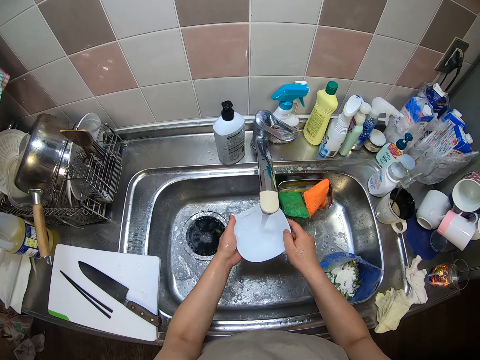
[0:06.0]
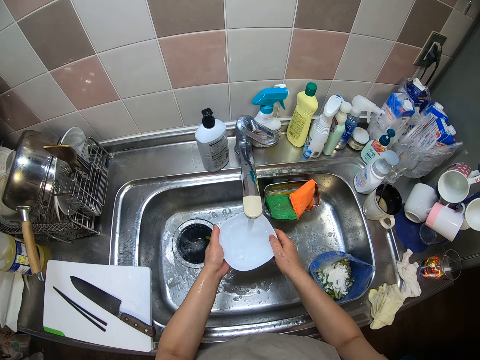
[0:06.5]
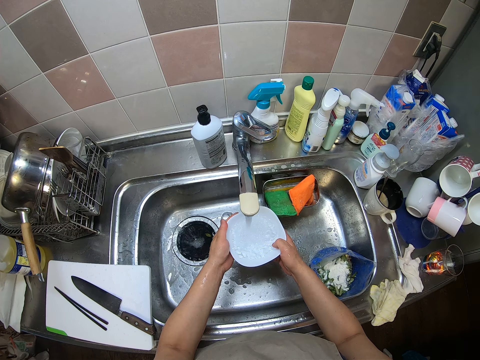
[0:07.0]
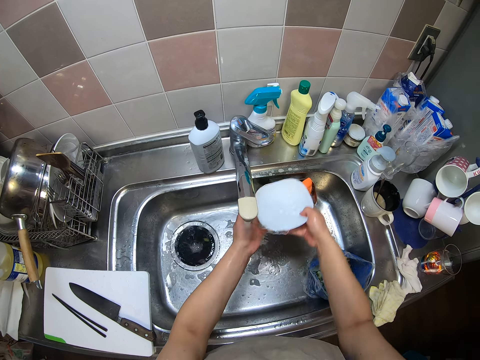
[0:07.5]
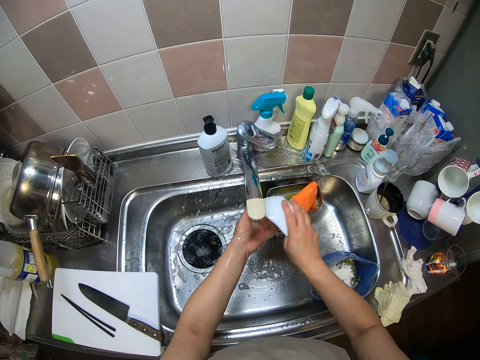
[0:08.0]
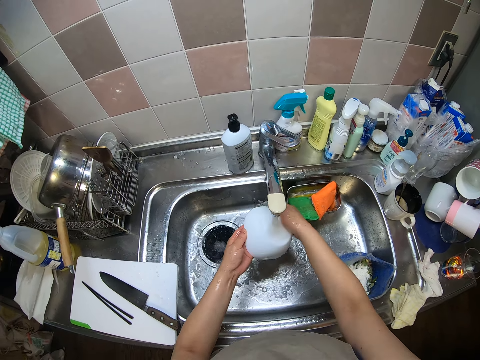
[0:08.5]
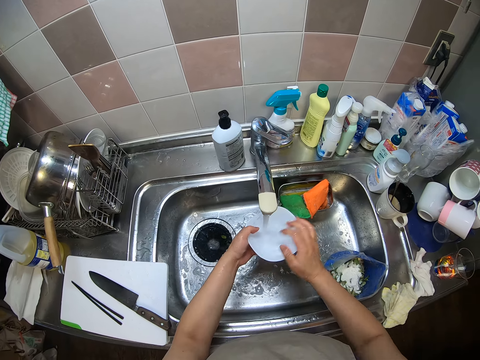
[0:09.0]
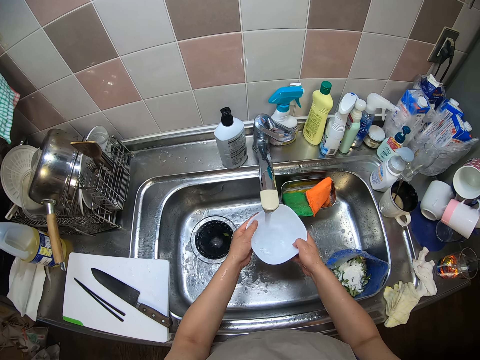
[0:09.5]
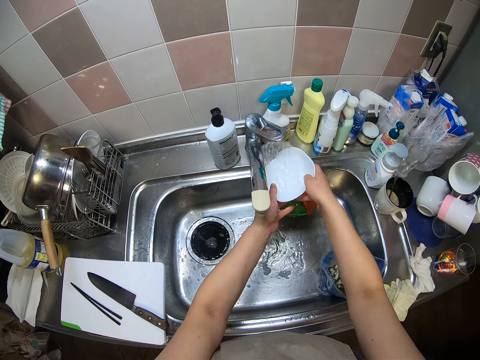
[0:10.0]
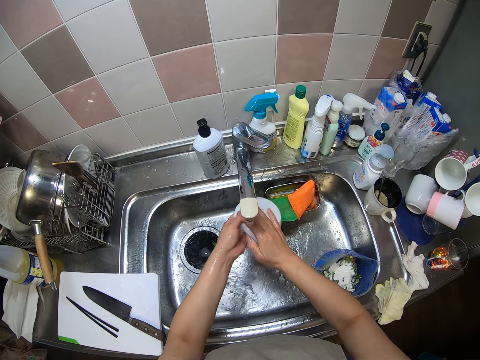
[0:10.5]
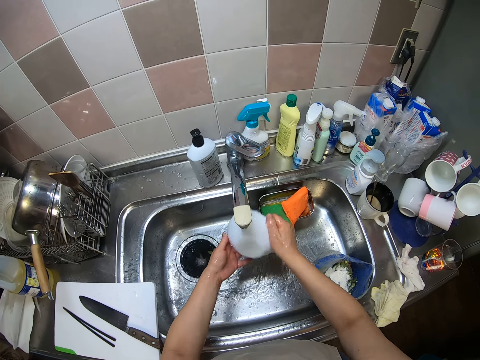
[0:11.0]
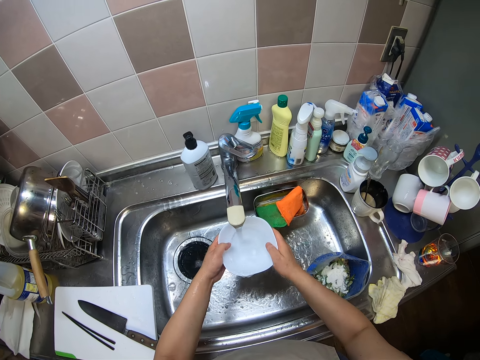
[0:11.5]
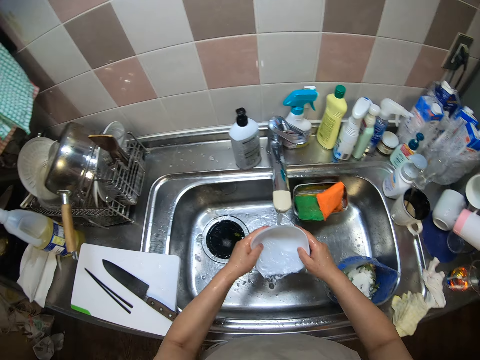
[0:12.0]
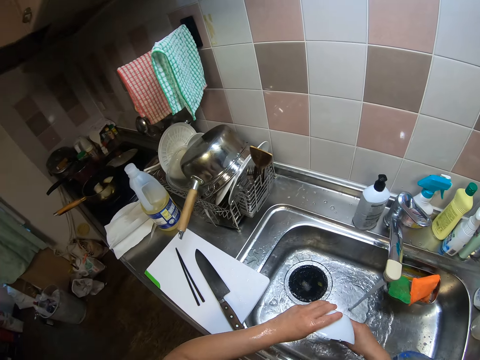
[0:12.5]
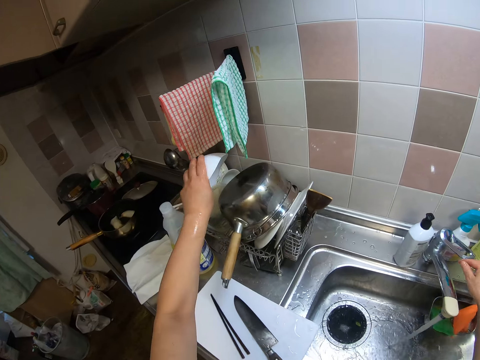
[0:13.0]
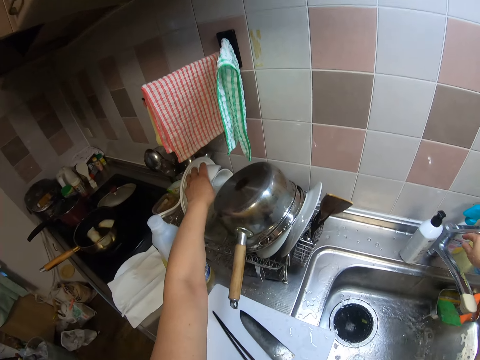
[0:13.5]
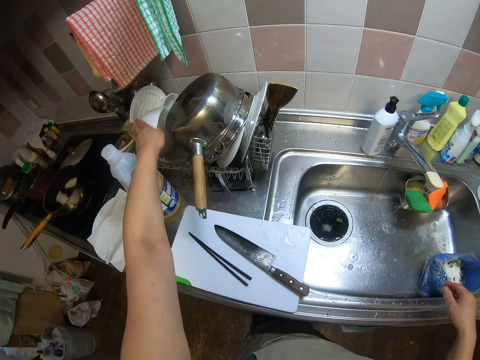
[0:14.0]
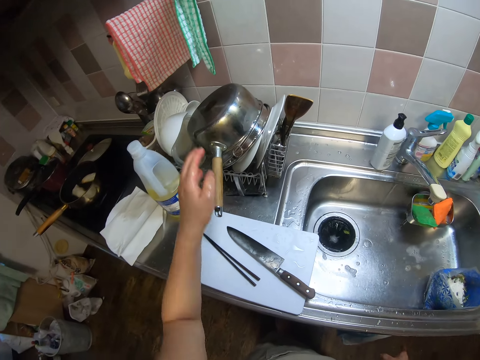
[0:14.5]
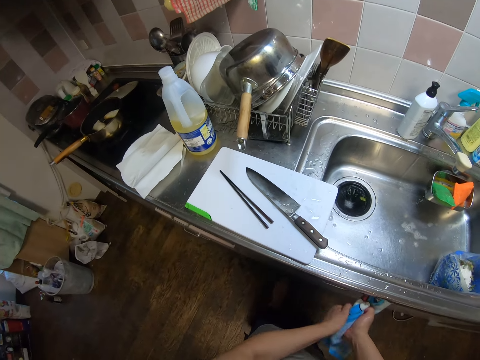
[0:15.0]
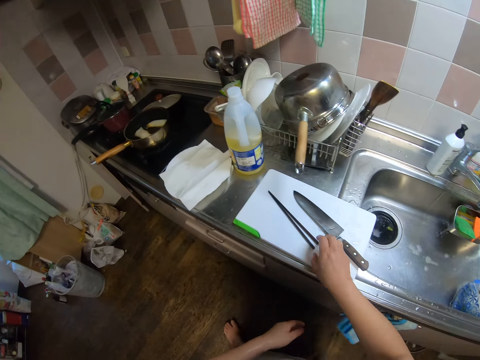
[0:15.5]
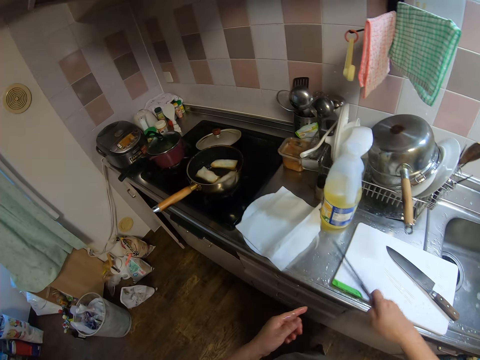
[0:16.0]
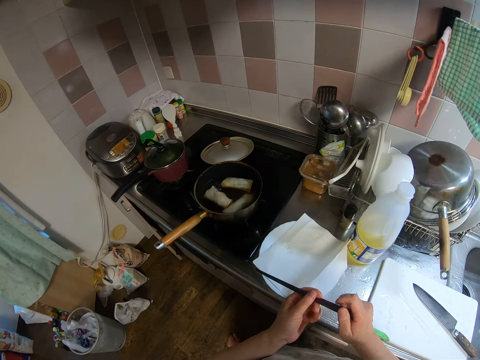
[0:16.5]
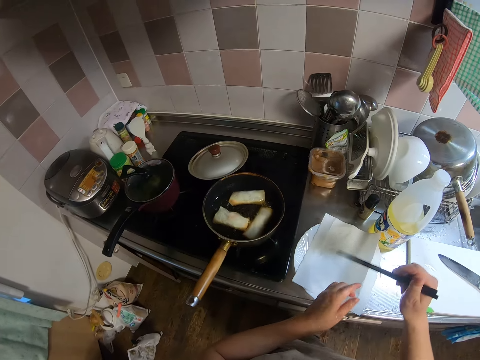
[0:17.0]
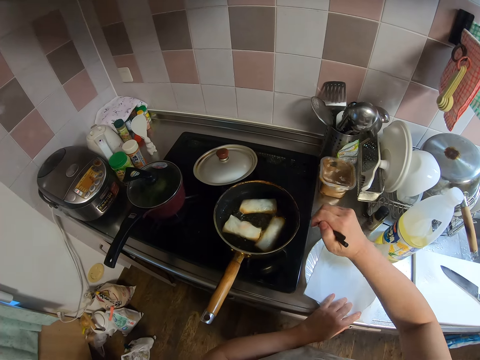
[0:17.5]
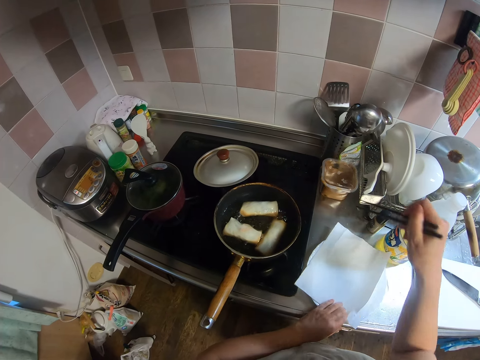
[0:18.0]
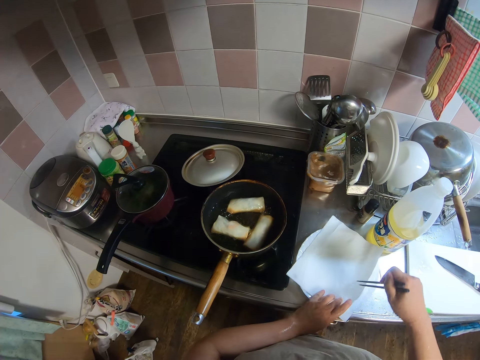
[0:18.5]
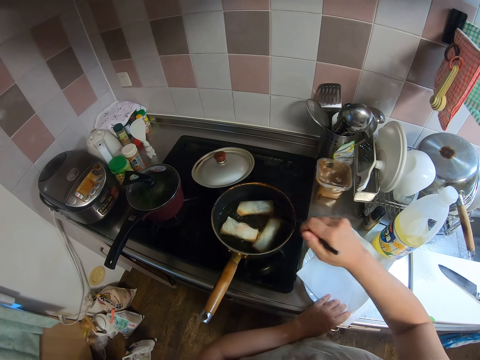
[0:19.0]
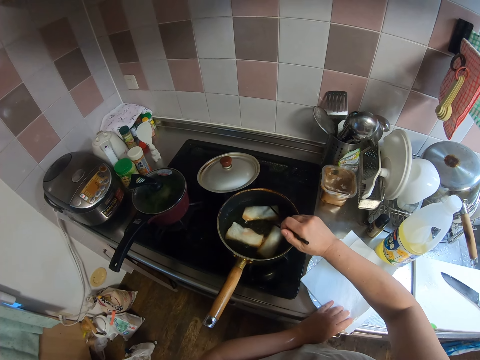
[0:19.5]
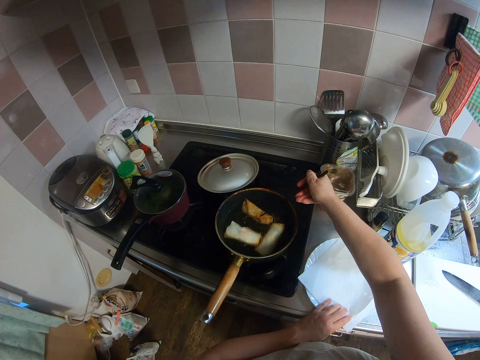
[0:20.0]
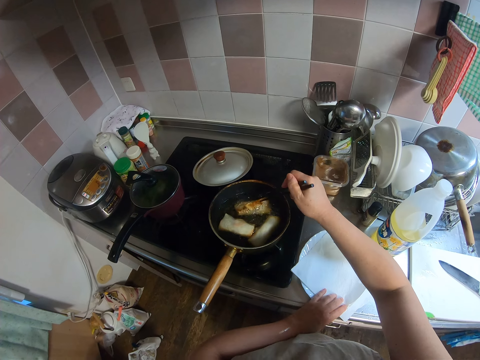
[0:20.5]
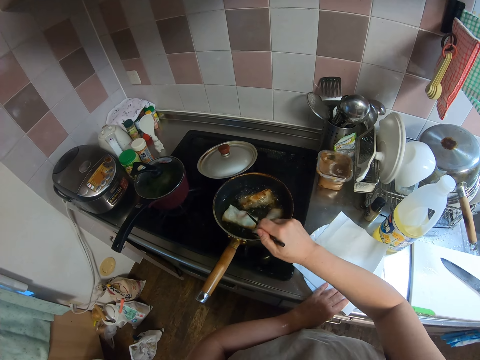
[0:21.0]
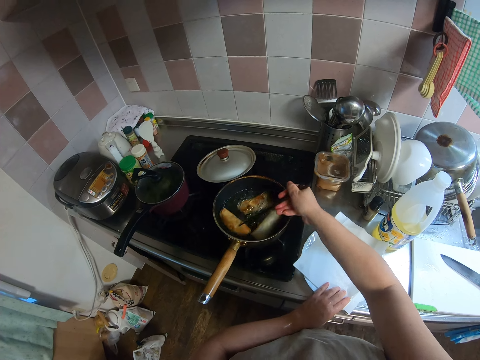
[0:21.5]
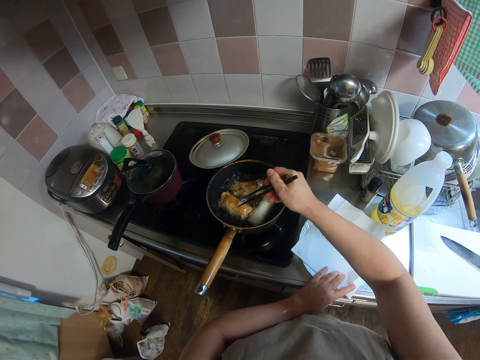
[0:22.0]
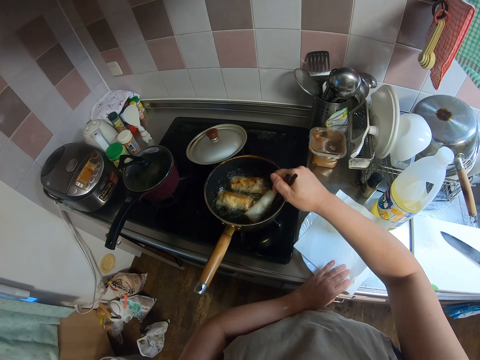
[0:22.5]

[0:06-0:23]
The camera wearer pours water from the plate or bowl on the kitchen sink. She continues rinsing the plate with the water from the tap. She pours water from the plate on the kitchen sink. She puts water in the bowl. She continues rinsing the plate with the water from the tap. She makes a sound. She puts the plate into a plate rack with her left hand. She closes the tap with her right hand. She cleans her hands with a napkin under the kitchen sink. She picks up a picker from a chopping board on the kitchen slab. She passes the picker in between her hands. She puts her left hand on a piece of paper on a plate on the kitchen slab. She tries touching some spring rolls inside a frying pan of vegetable oil on a gas stove. She touches the piece of paper on the plate on the kitchen slab with the picker. She turns the spring rolls inside the frying pan with the picker.

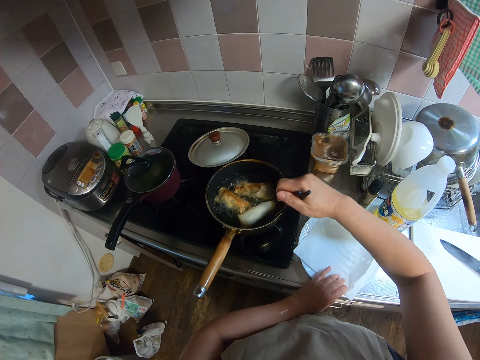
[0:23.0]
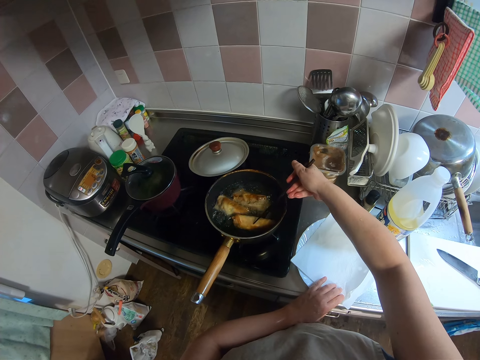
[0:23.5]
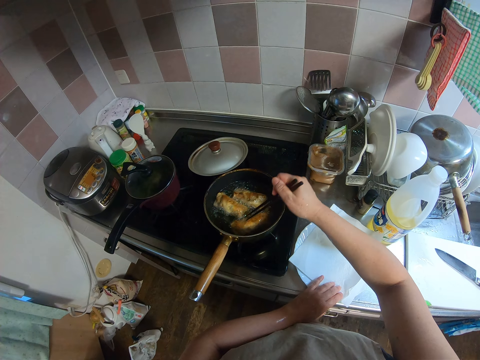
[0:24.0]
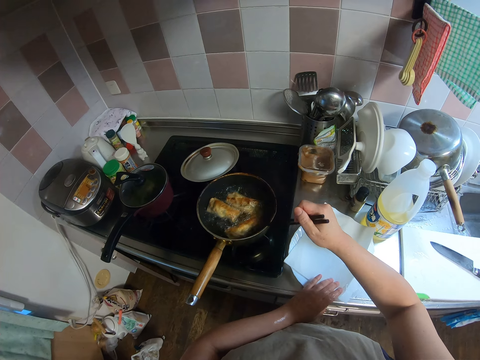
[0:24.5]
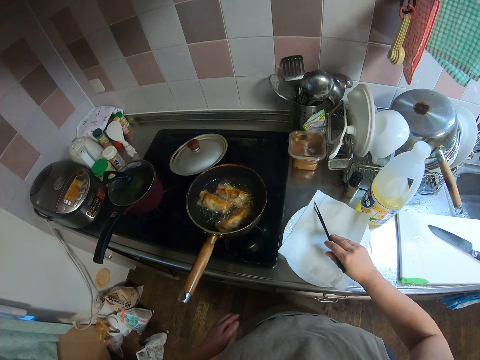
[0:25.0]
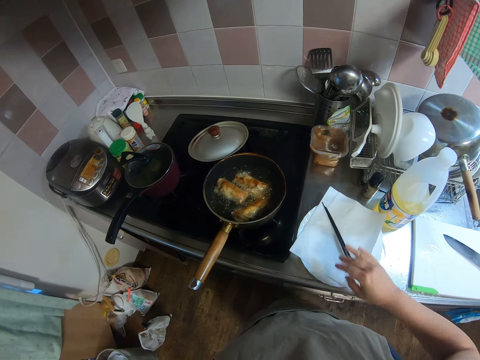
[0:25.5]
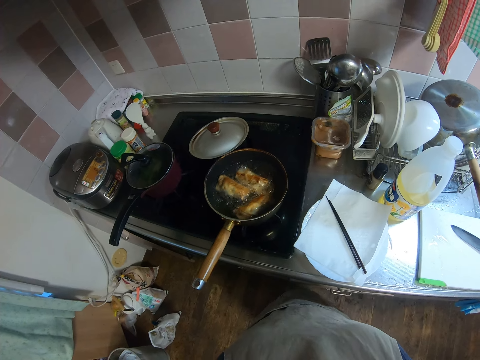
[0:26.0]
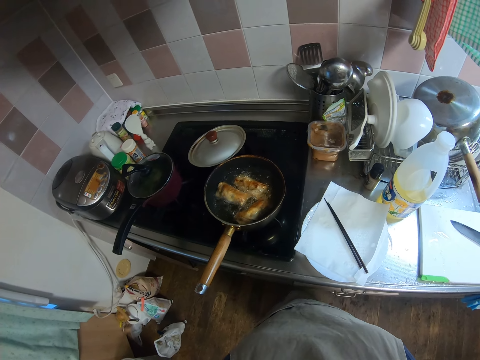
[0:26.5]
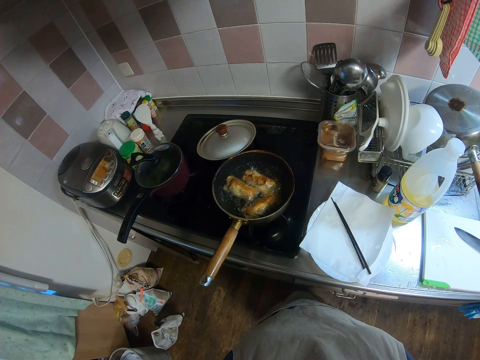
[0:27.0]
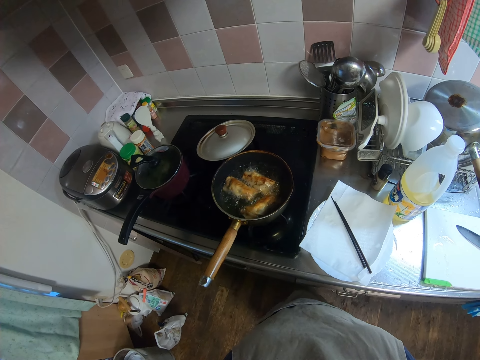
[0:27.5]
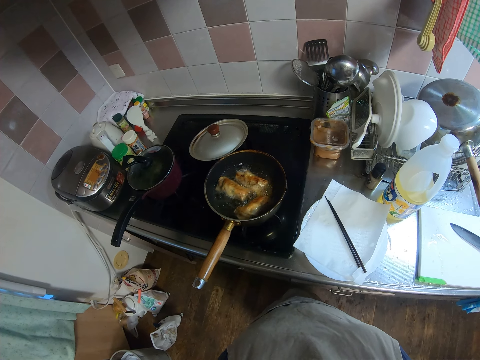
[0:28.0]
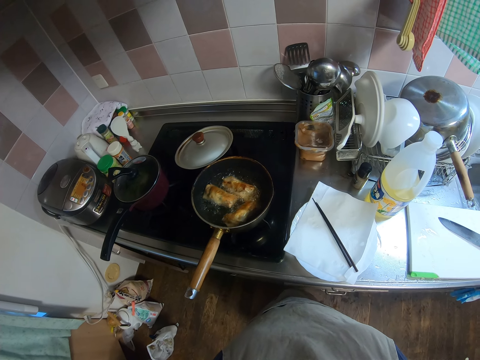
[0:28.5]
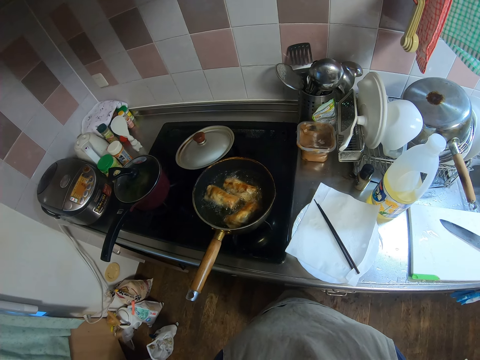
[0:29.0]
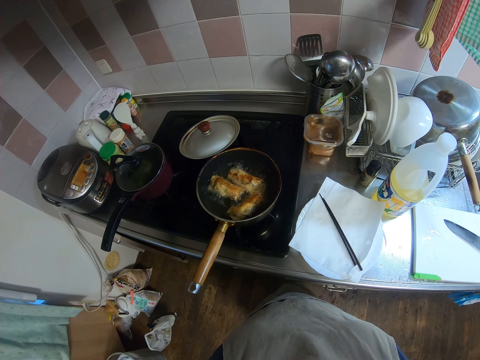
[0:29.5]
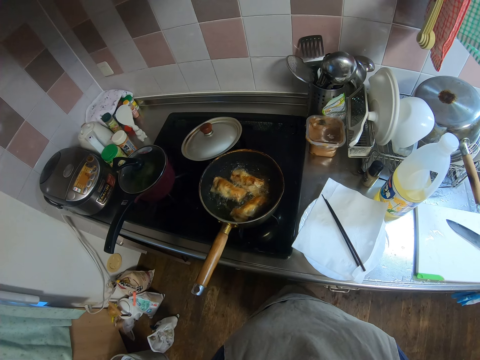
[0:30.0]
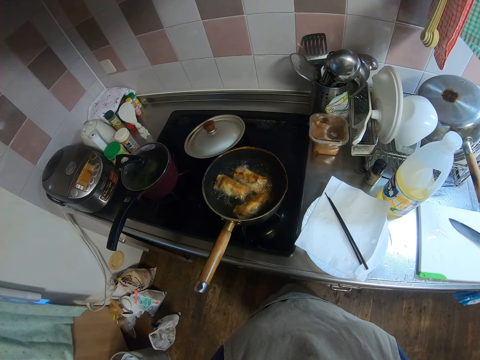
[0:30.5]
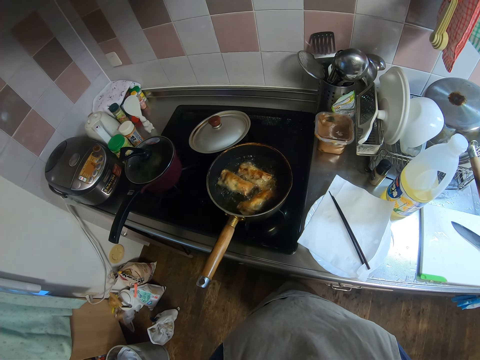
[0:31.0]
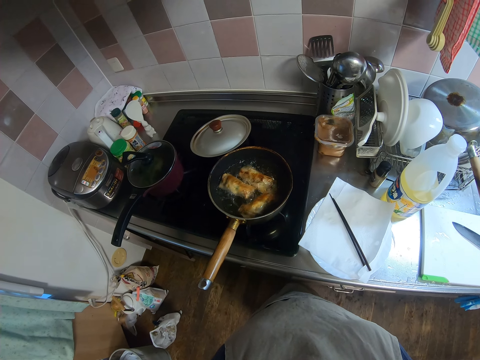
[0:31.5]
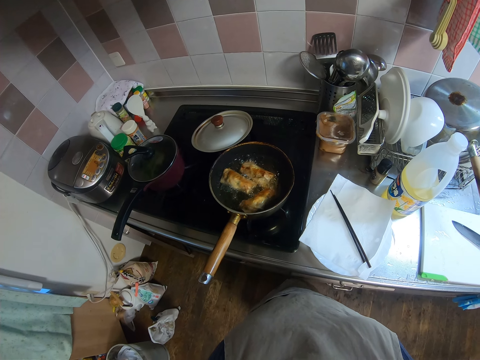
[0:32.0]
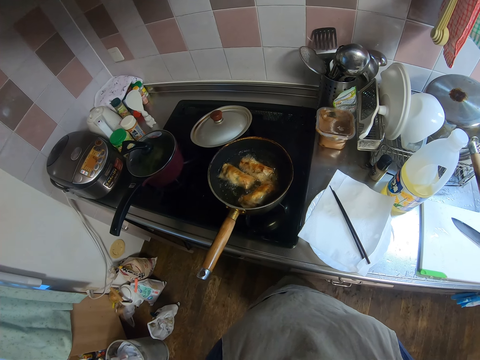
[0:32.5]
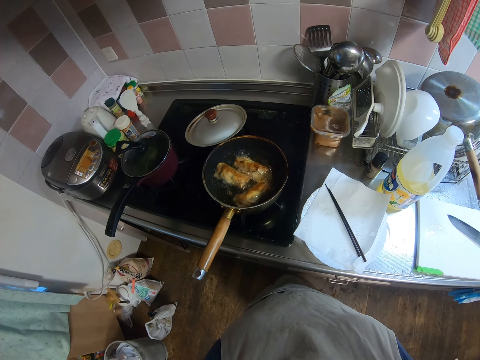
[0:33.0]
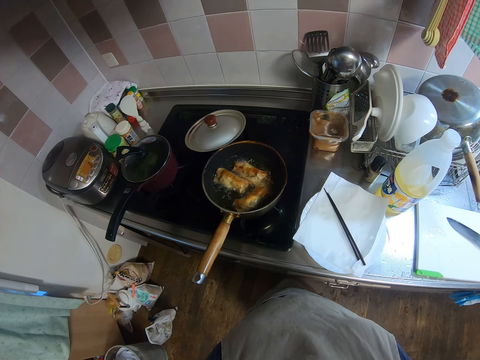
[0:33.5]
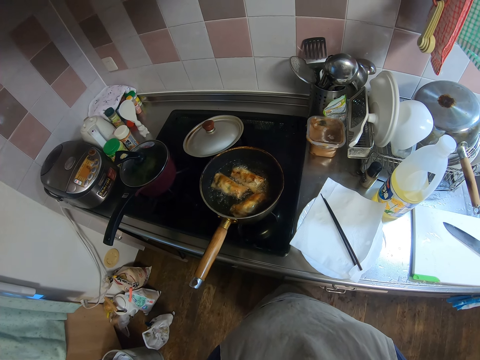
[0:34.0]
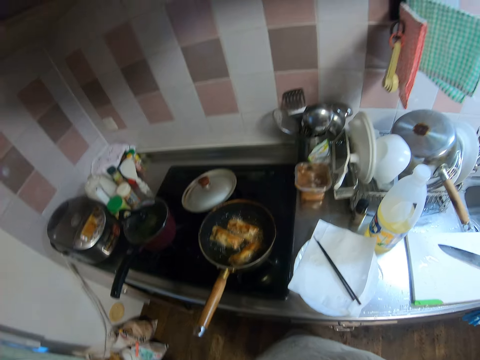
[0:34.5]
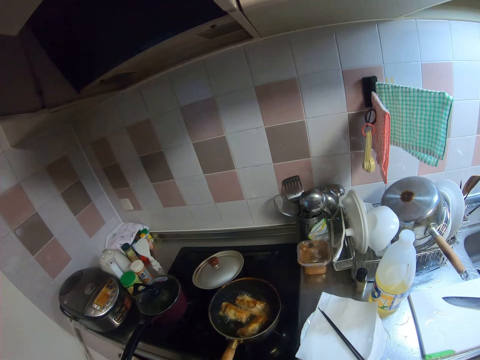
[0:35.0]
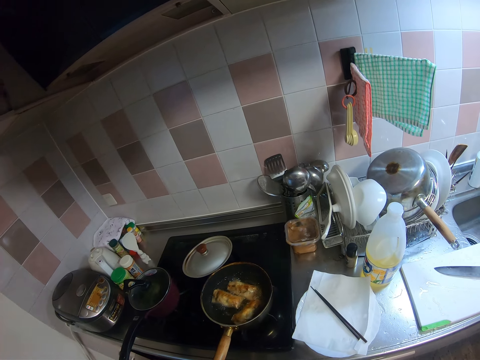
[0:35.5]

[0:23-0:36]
The camera wearer hits the picker on the edge of the frying pan. She drops the picker on the piece of paper on the plate. She touches her trousers. She watches the spring rolls.
